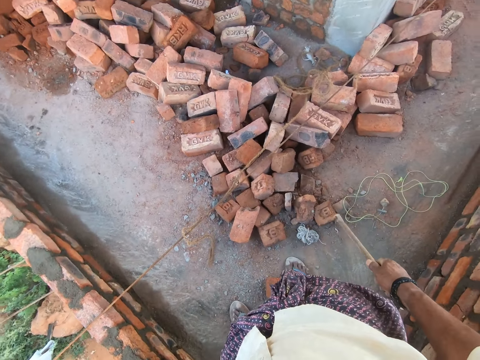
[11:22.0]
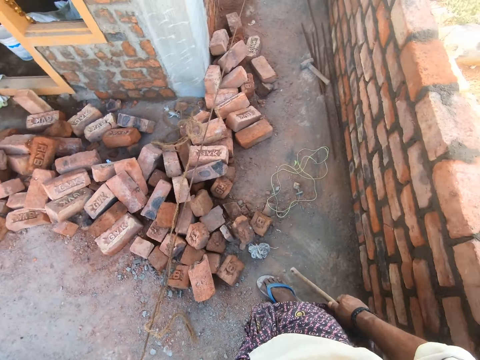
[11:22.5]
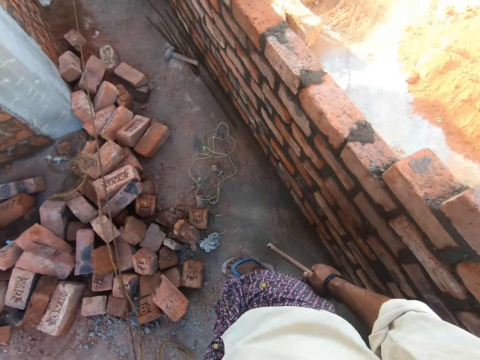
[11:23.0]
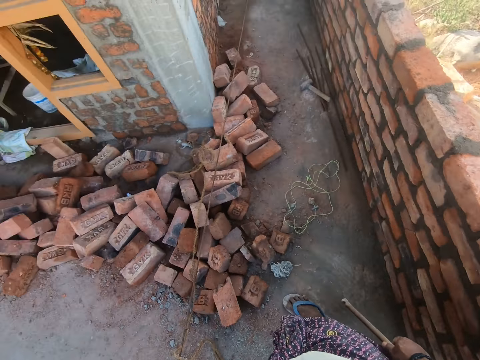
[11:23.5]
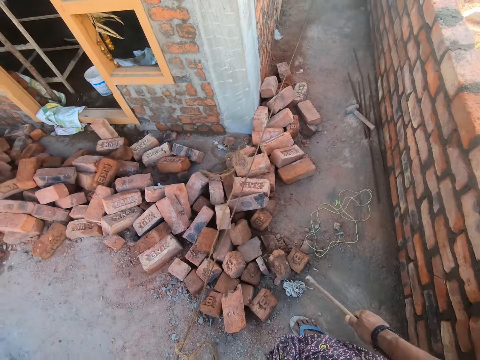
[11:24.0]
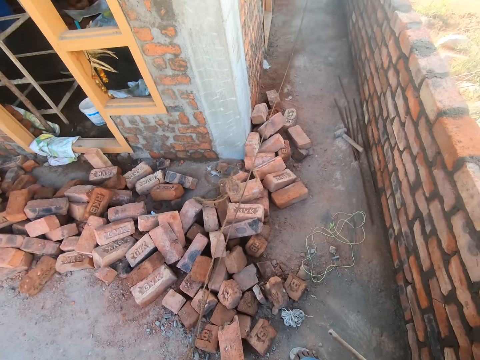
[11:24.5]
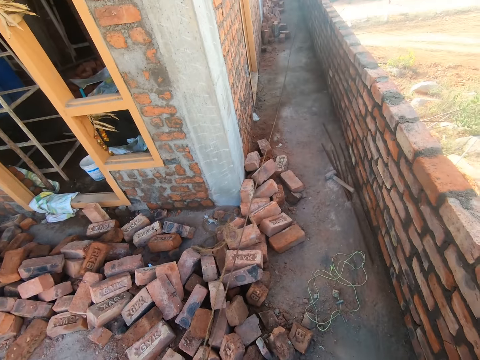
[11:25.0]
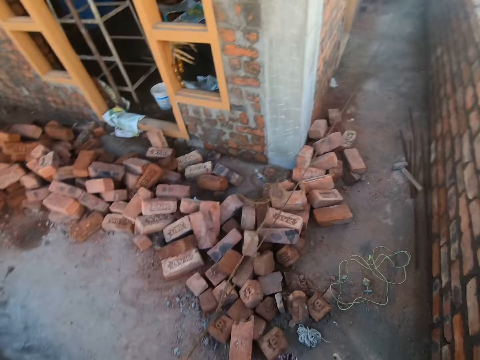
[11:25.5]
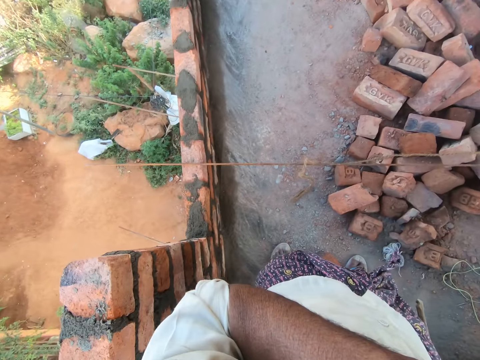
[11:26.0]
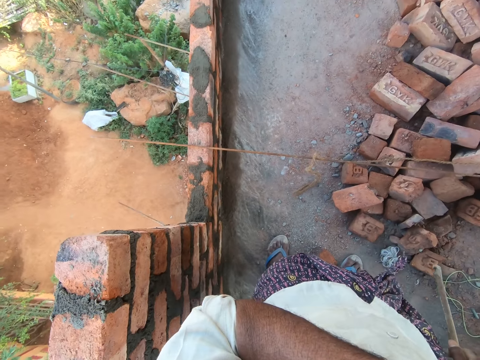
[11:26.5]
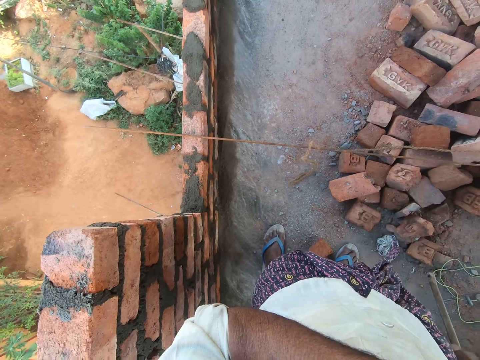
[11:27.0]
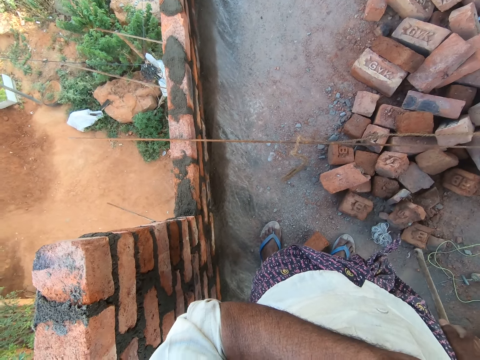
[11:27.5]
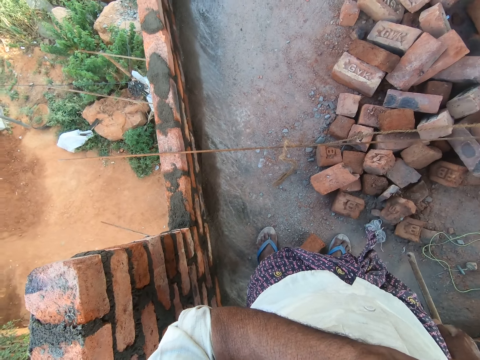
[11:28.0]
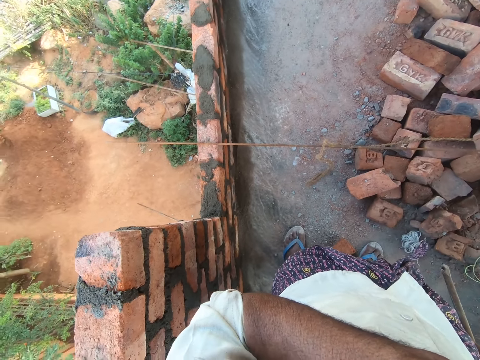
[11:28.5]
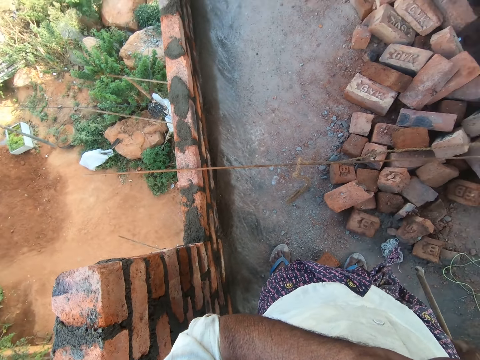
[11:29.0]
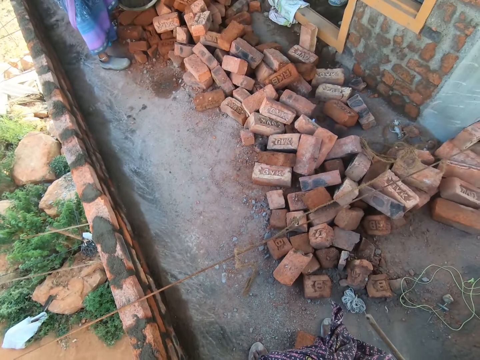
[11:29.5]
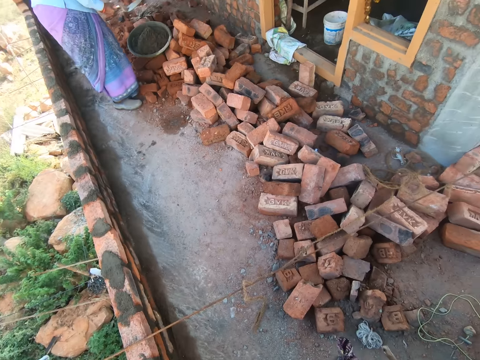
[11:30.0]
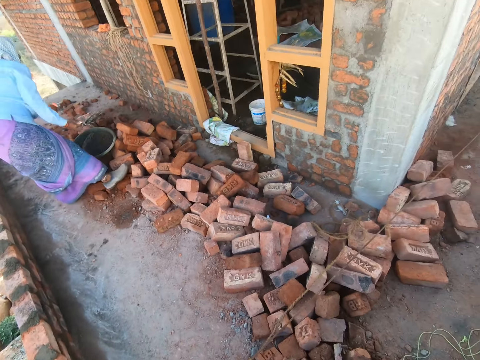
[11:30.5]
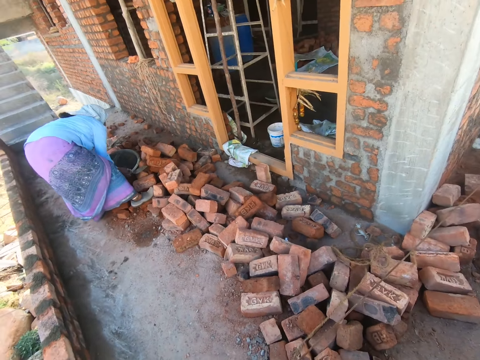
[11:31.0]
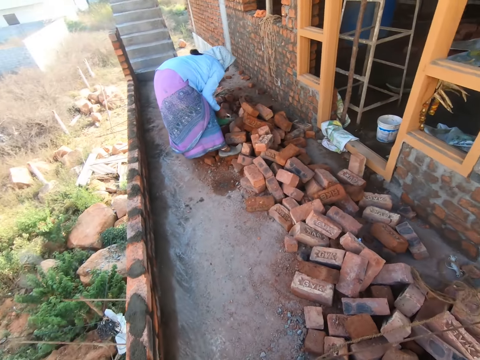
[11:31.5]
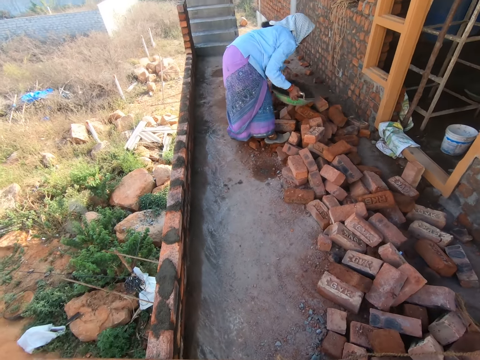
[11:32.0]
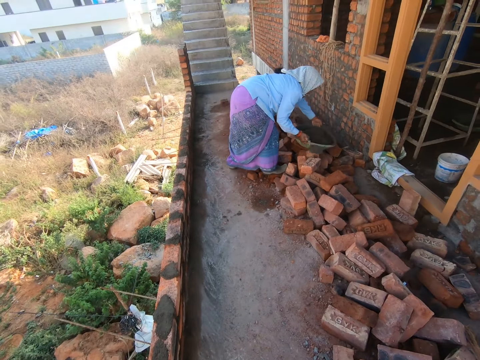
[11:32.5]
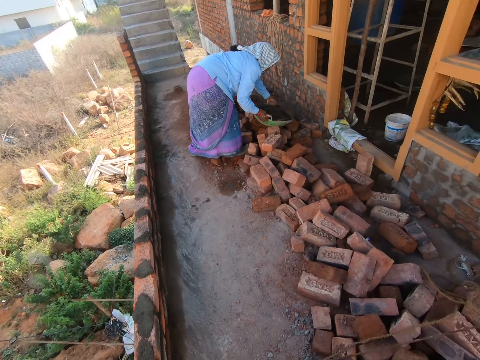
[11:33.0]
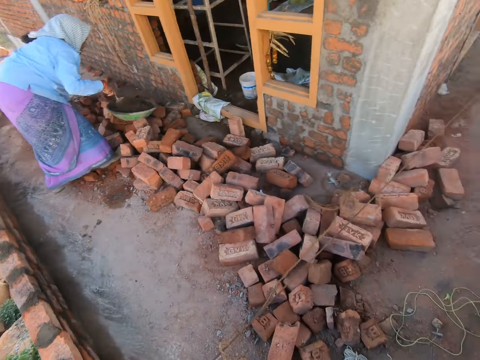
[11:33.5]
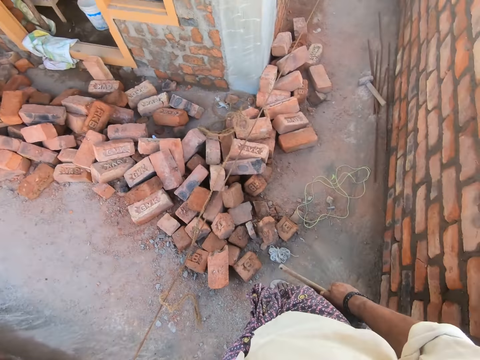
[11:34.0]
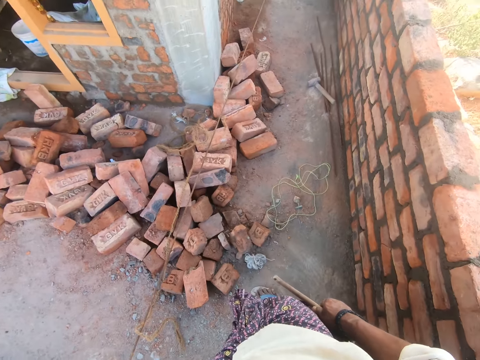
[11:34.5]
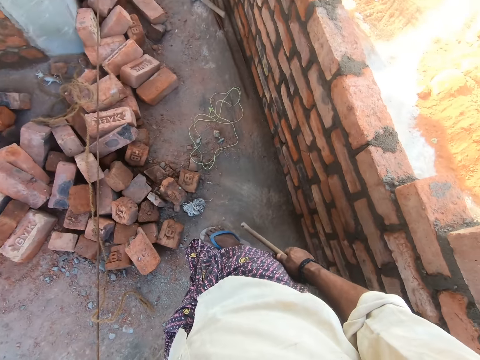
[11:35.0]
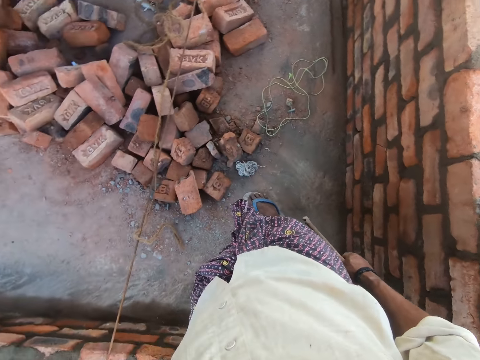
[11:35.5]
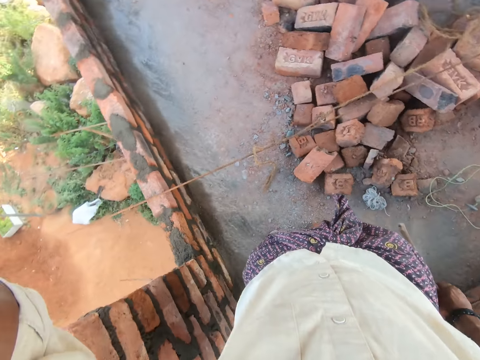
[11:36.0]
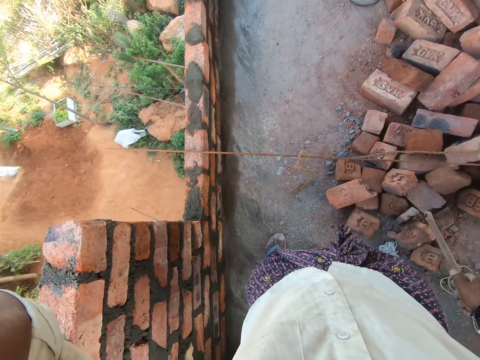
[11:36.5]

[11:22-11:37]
The camera wearer looks around. A person lifts an iron tasla.

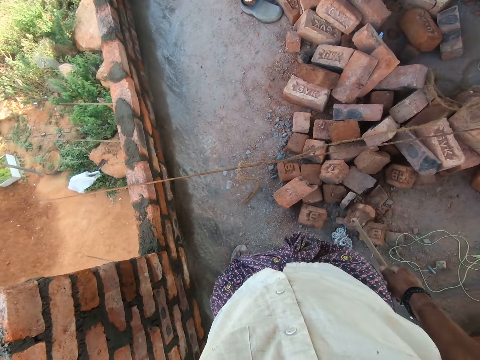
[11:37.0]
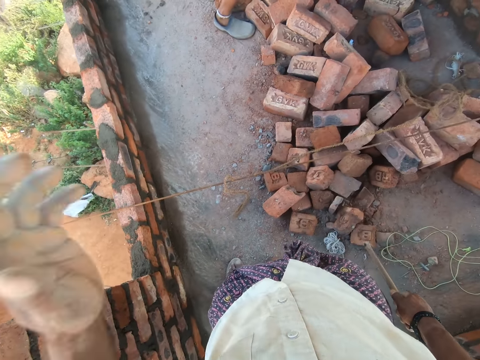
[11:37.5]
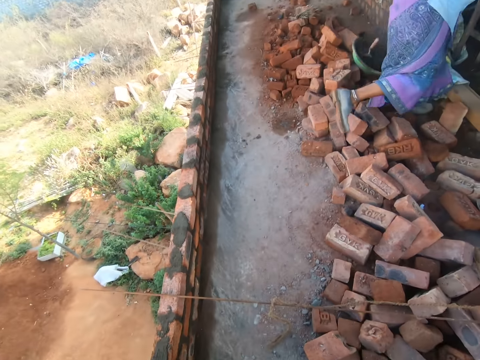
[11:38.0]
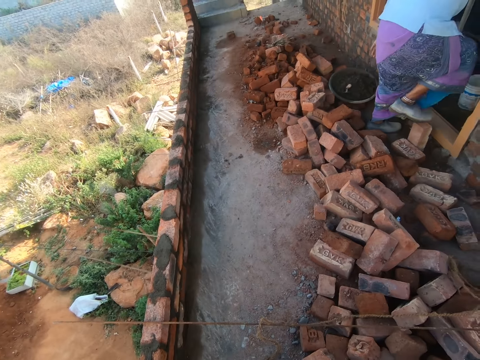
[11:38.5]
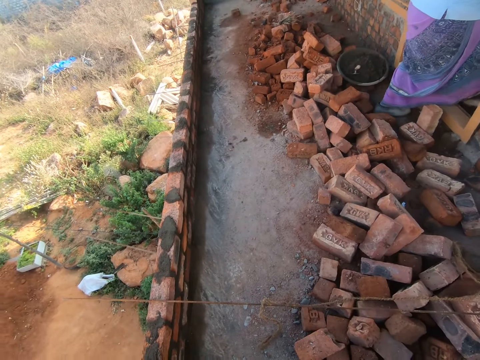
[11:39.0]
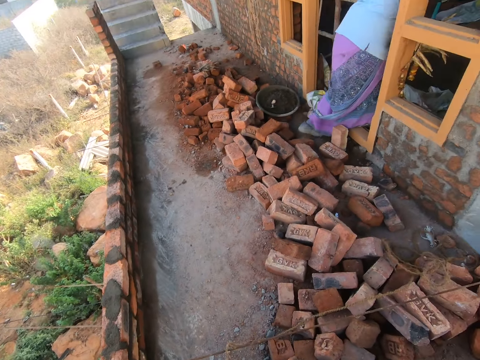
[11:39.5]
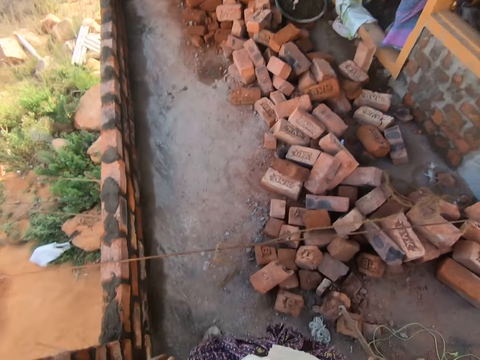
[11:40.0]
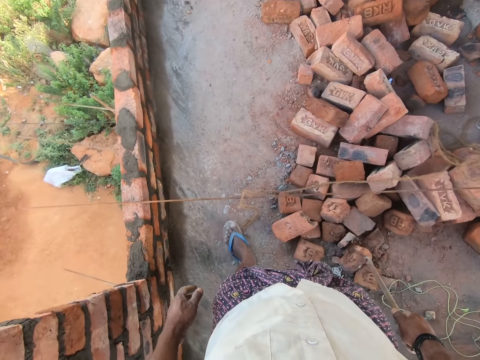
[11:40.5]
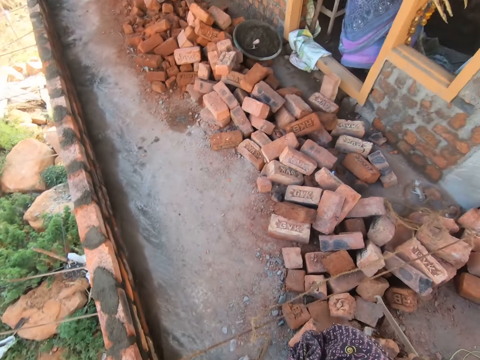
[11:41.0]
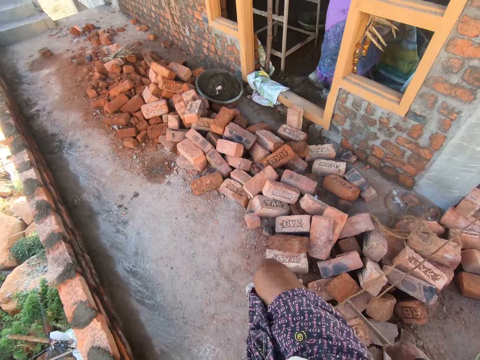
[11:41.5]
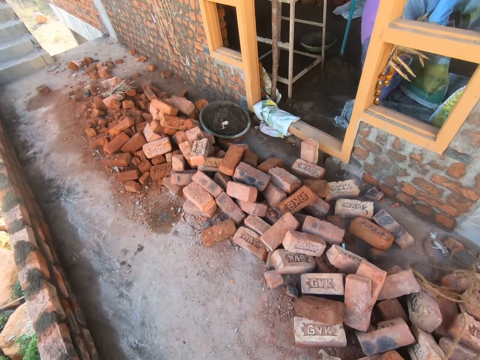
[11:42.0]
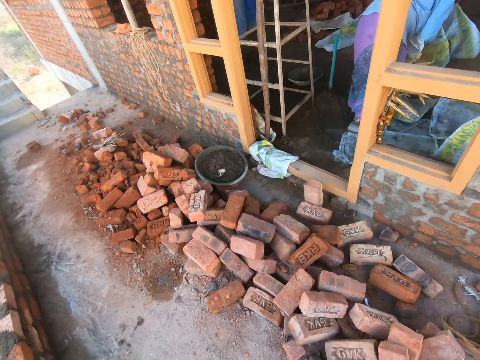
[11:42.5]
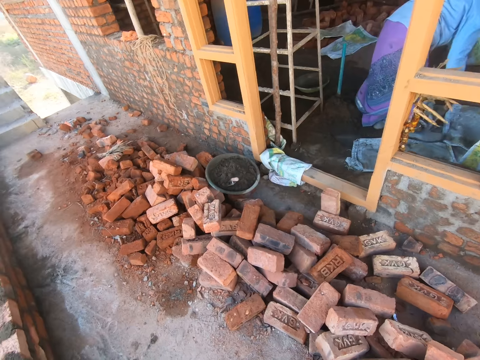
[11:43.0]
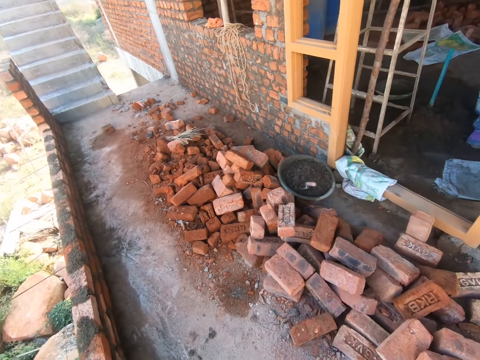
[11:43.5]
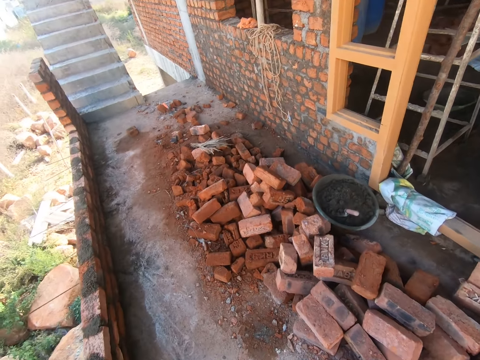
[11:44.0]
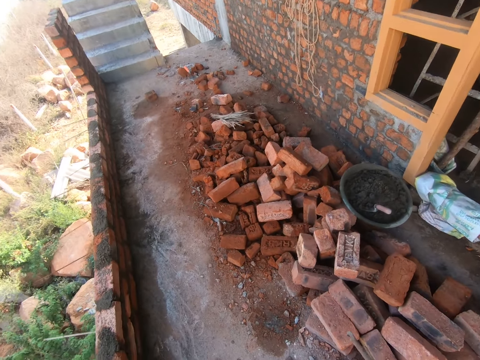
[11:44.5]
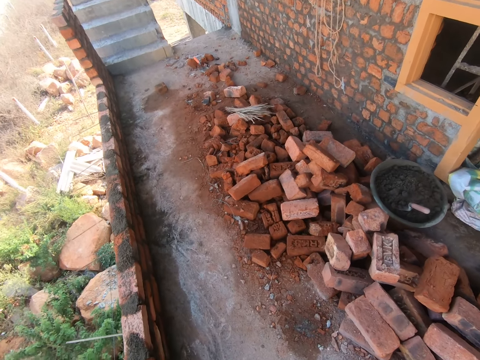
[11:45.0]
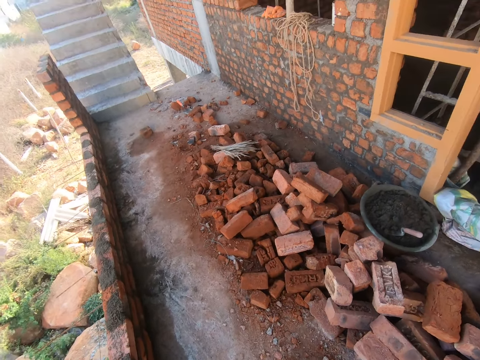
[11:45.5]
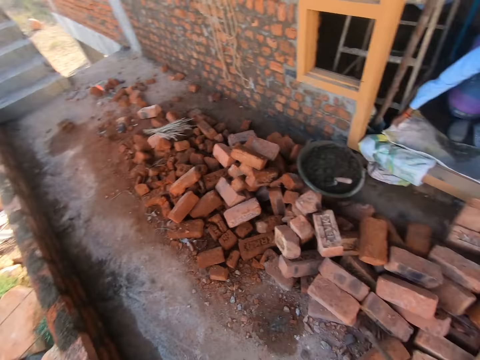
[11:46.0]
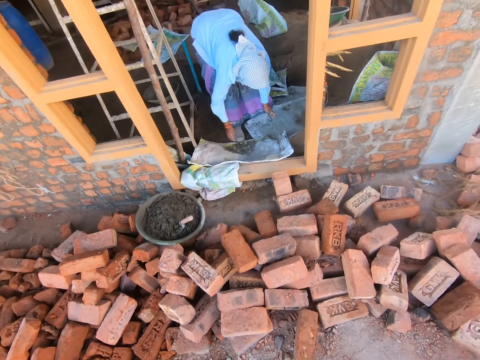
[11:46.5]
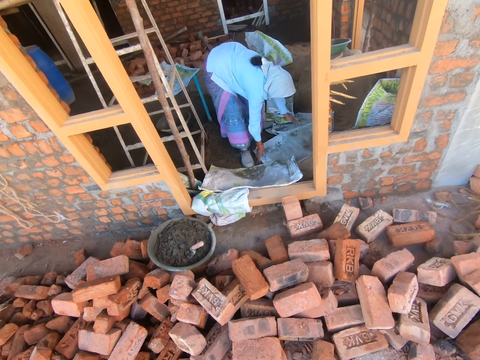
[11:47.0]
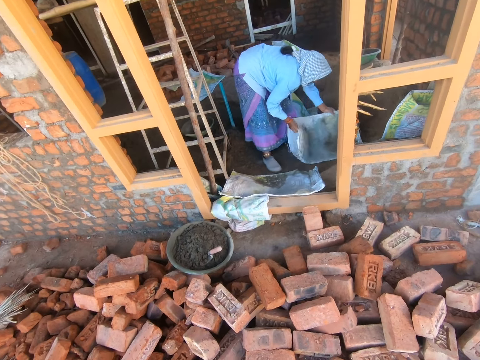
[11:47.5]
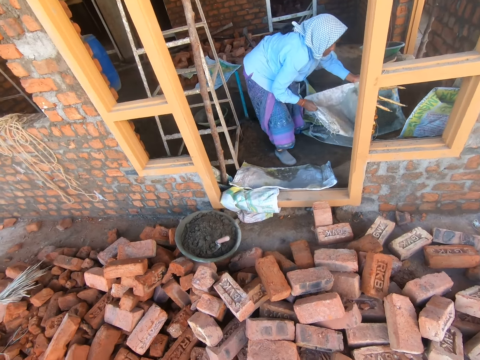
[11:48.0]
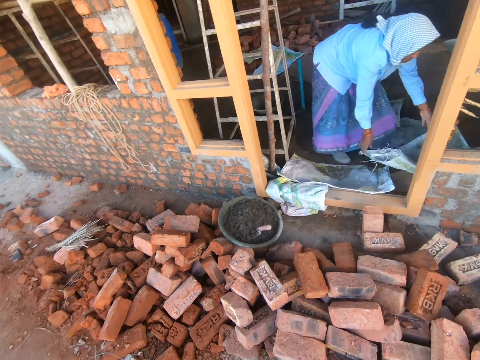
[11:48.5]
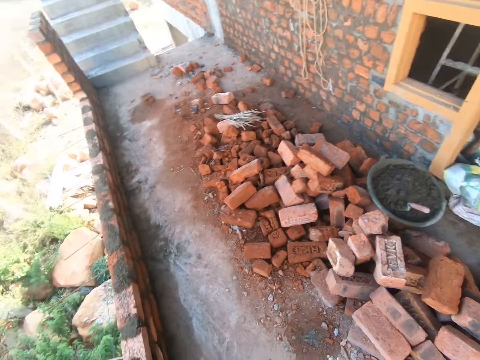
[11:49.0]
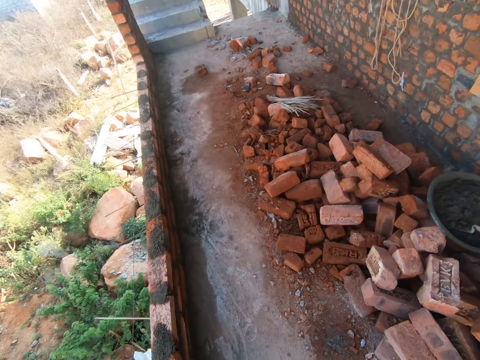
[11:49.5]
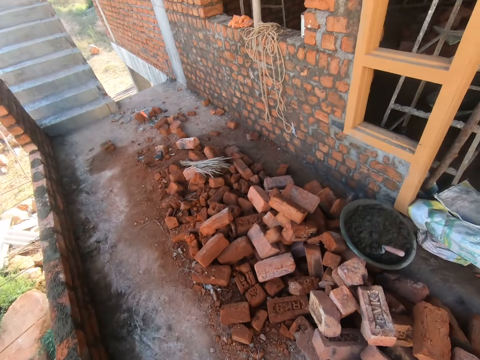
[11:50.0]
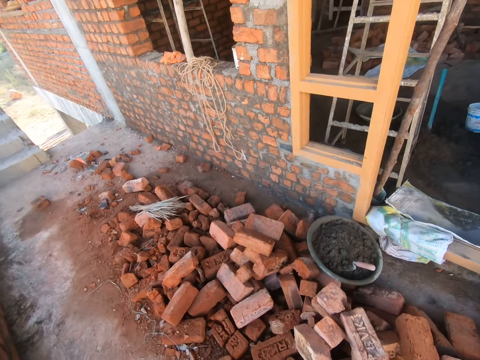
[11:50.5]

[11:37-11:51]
A person walks into a room. The camera wearer walks. The person arranges the bags. The camera wearer looks.
